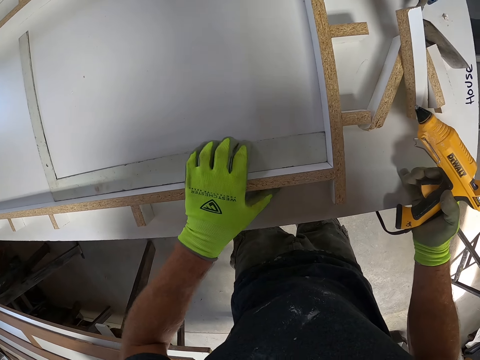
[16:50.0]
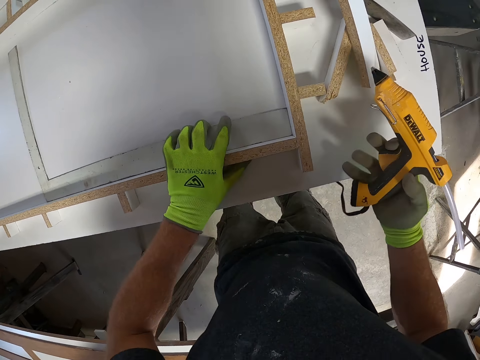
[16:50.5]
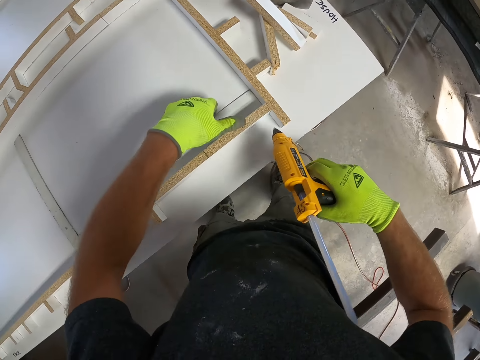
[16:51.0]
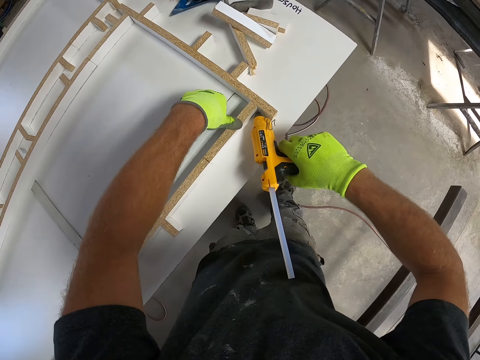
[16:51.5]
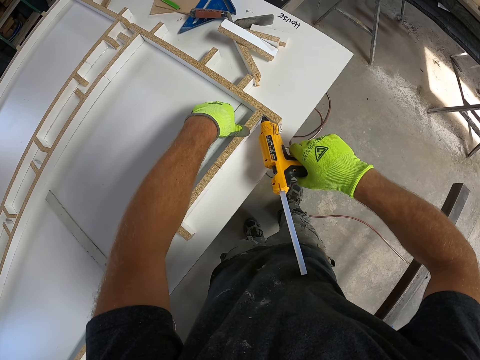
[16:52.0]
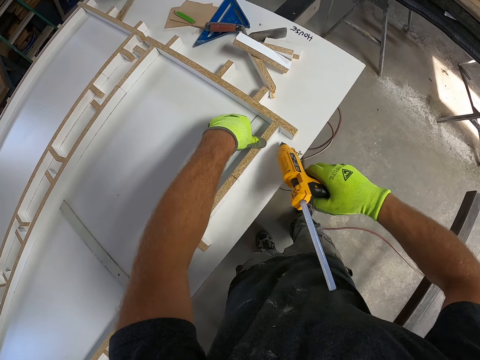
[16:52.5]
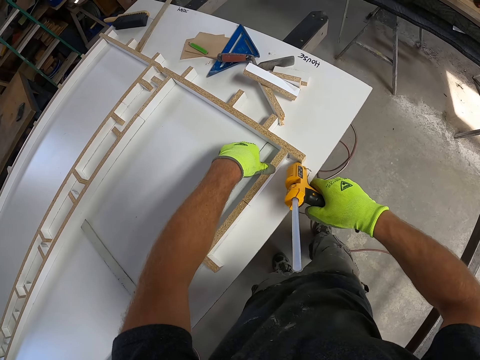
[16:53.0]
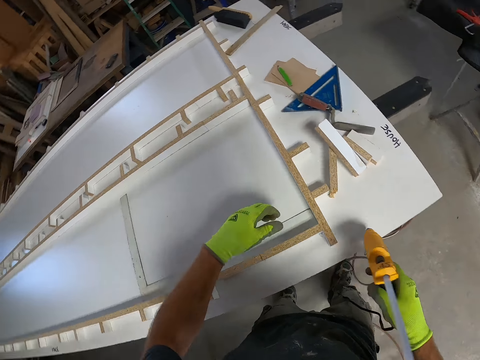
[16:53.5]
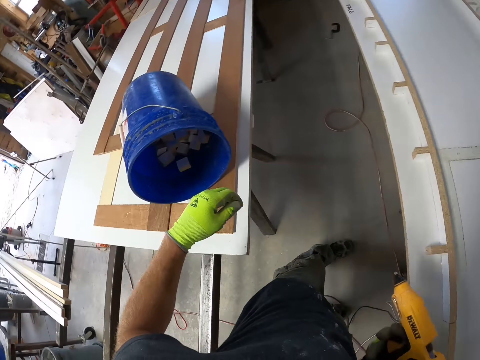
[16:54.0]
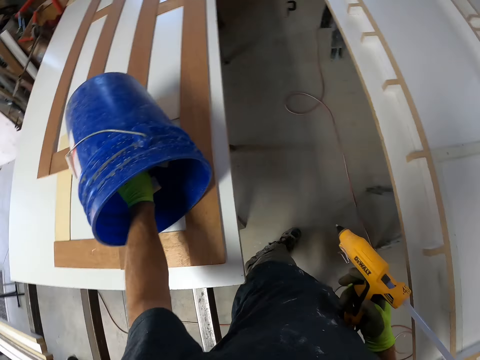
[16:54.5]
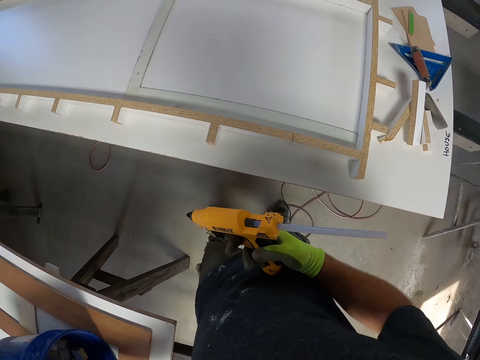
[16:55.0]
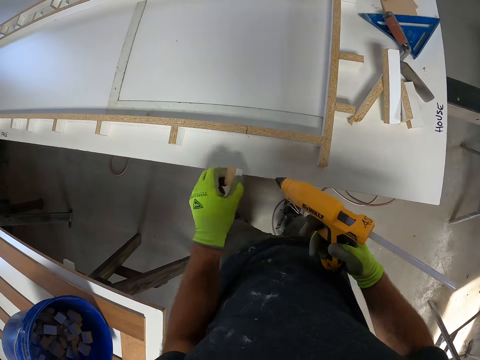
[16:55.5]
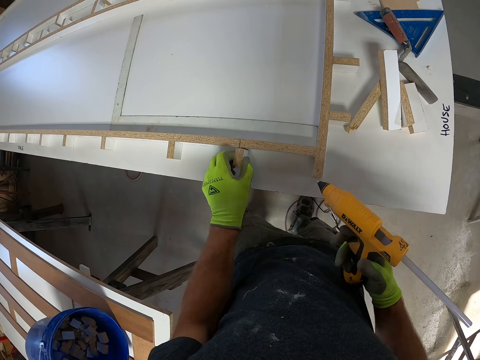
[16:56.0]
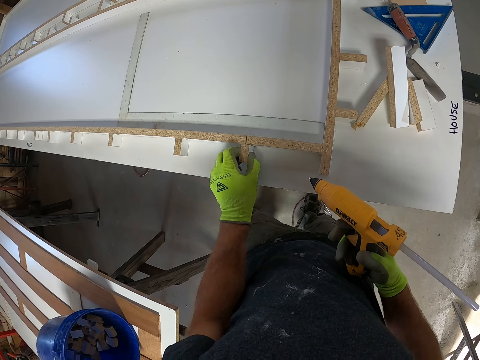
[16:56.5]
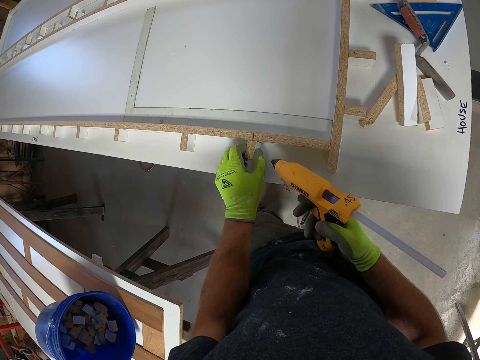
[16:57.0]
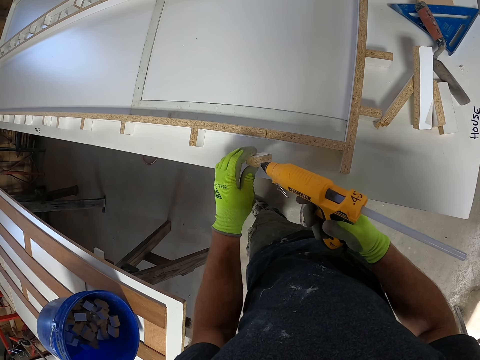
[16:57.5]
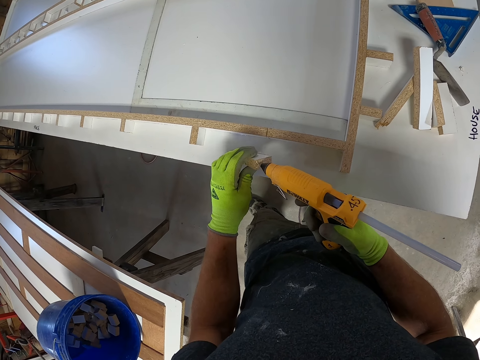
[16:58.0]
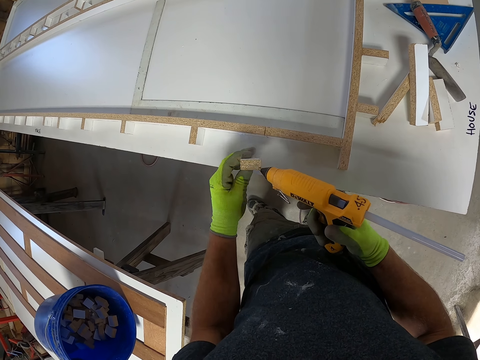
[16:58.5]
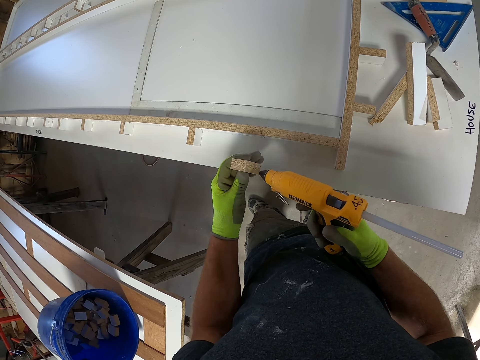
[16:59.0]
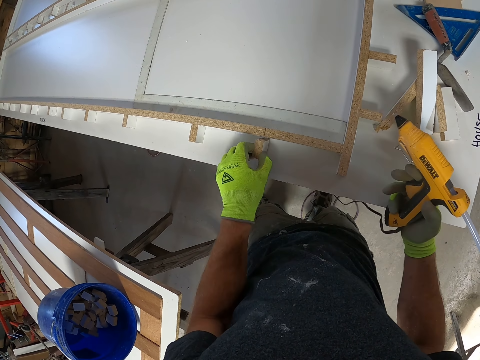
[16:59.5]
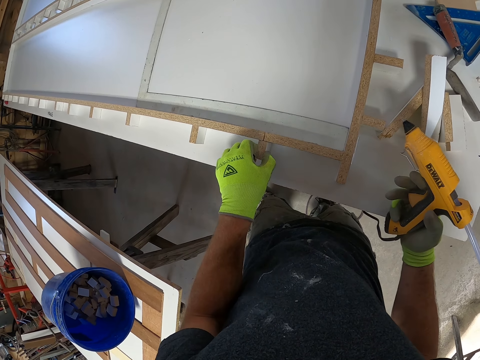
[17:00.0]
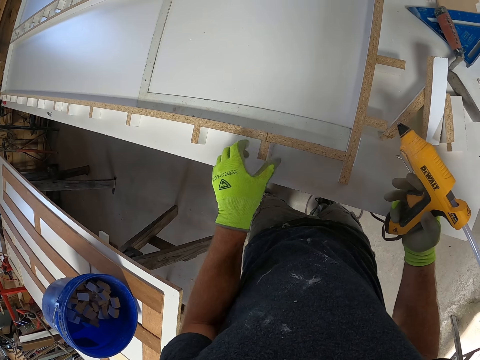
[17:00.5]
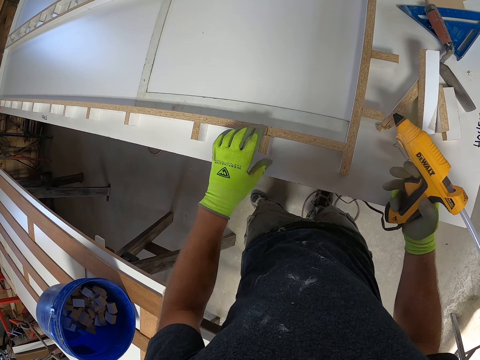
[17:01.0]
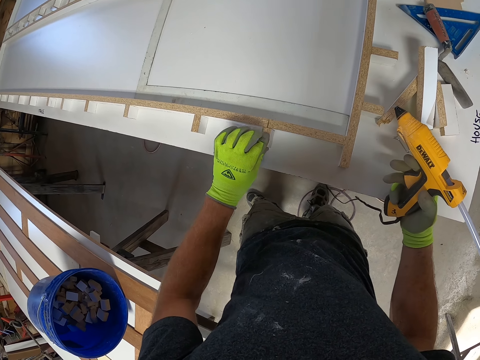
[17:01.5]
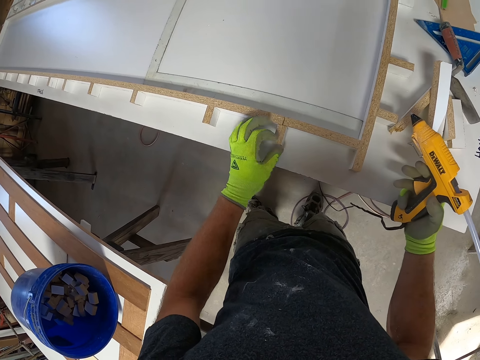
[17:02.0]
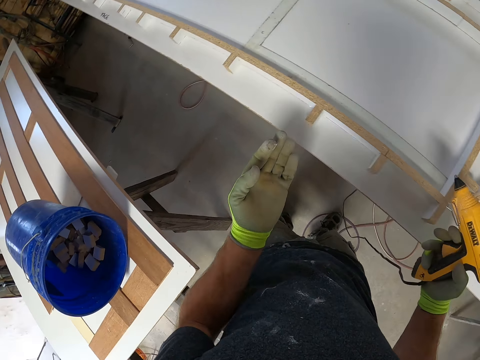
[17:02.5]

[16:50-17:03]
The camera wearer applies glue to the board with the hot glue gun. They move around a garage. They pick up a piece of wood from a bucket. They align the piece of wood on a wood model on a table. They apply glue to the wood with the hot glue gun. They fix the wood to the board. They align the piece of wood on the wood model on the table.

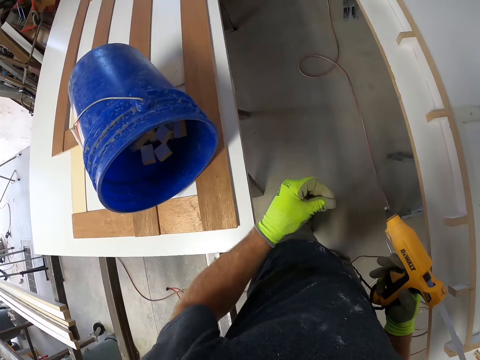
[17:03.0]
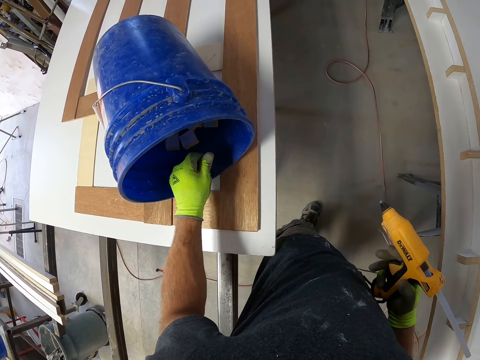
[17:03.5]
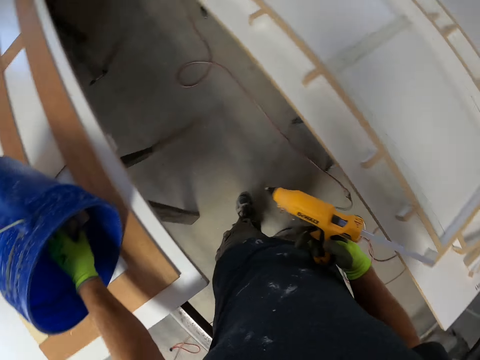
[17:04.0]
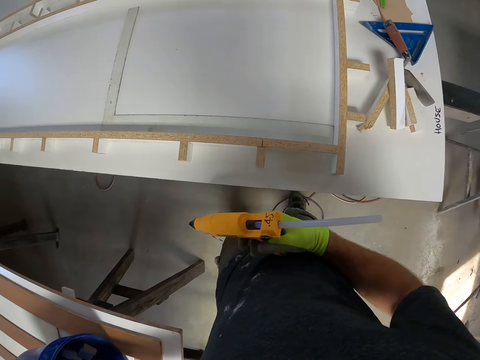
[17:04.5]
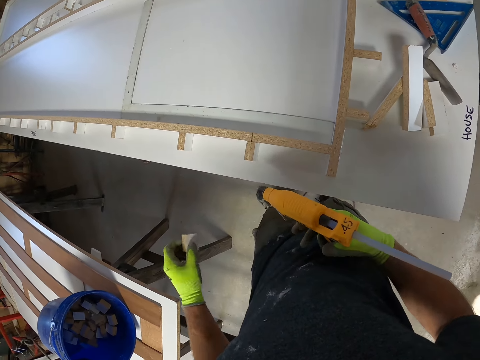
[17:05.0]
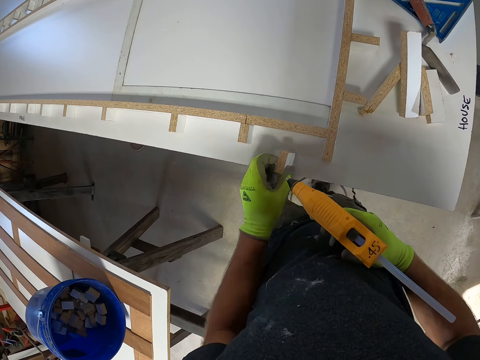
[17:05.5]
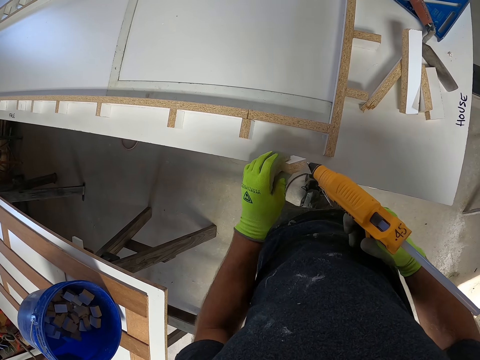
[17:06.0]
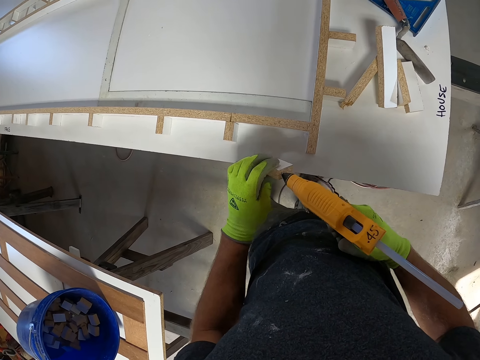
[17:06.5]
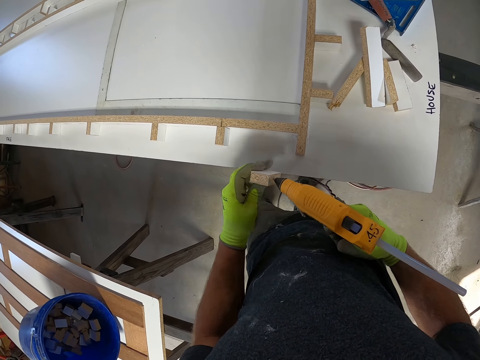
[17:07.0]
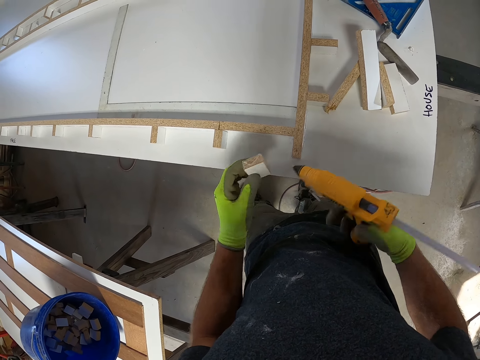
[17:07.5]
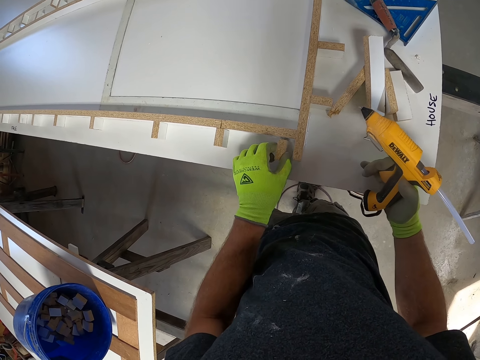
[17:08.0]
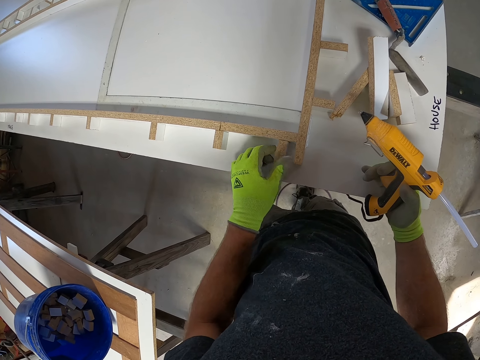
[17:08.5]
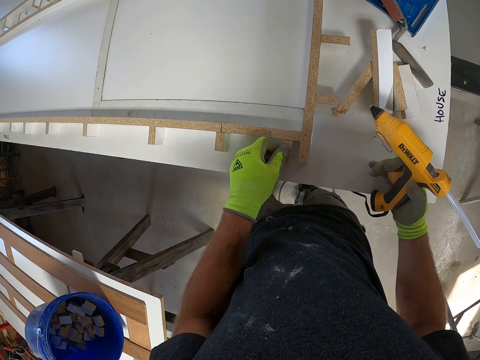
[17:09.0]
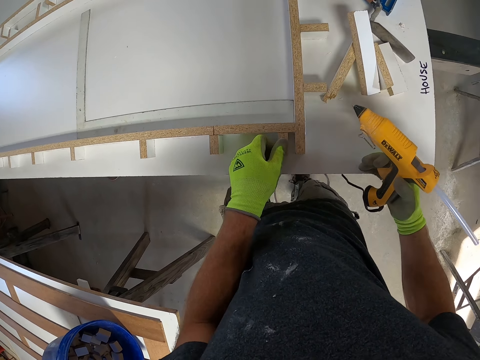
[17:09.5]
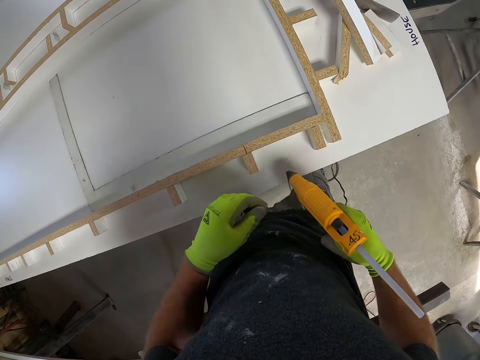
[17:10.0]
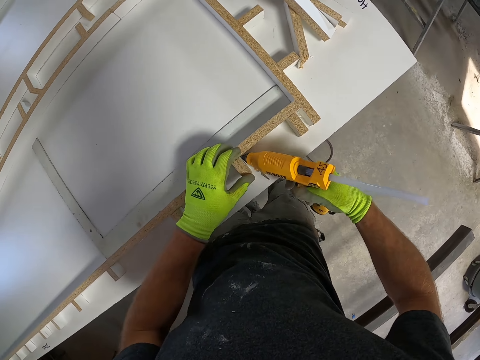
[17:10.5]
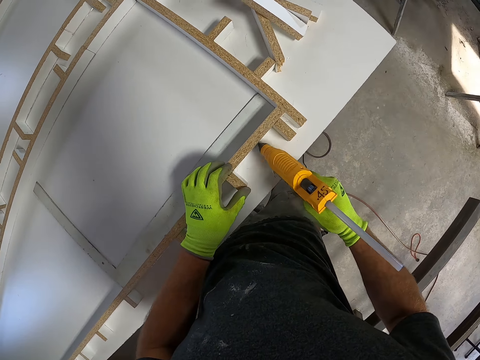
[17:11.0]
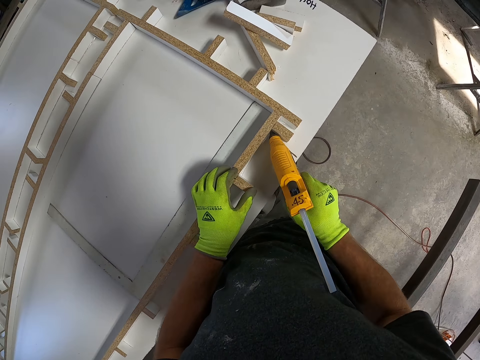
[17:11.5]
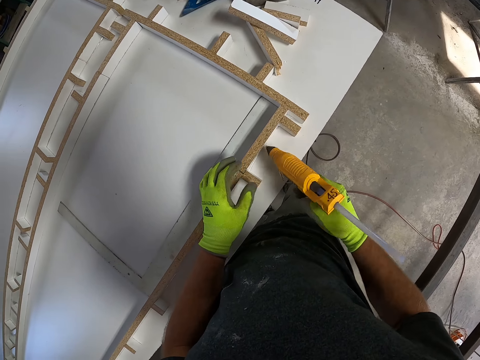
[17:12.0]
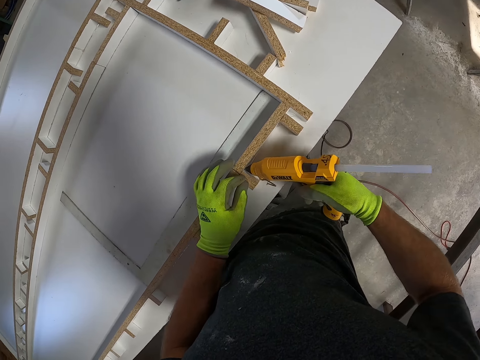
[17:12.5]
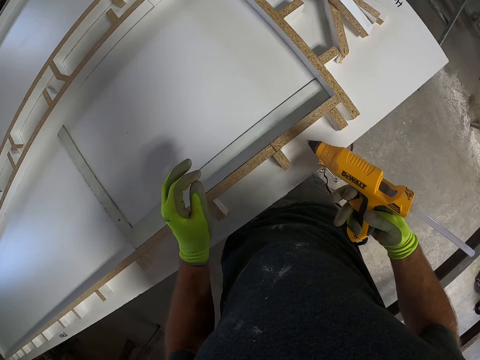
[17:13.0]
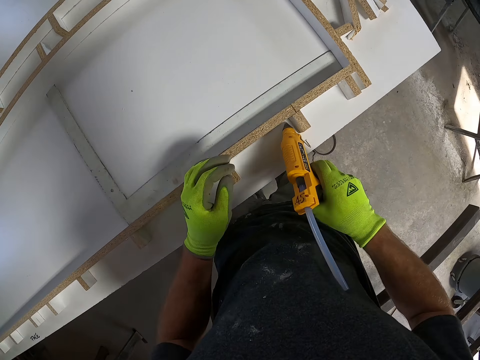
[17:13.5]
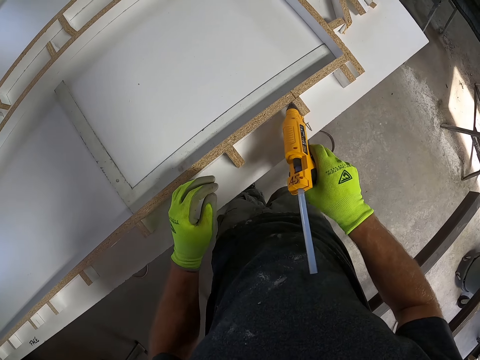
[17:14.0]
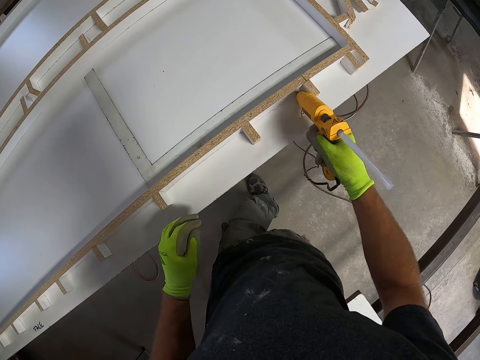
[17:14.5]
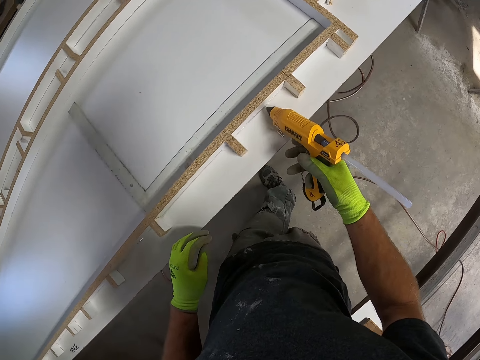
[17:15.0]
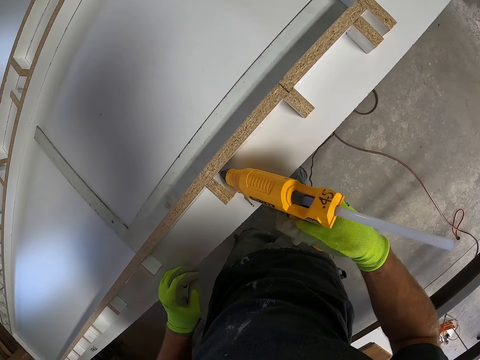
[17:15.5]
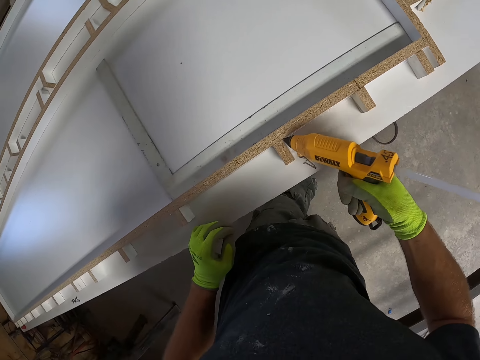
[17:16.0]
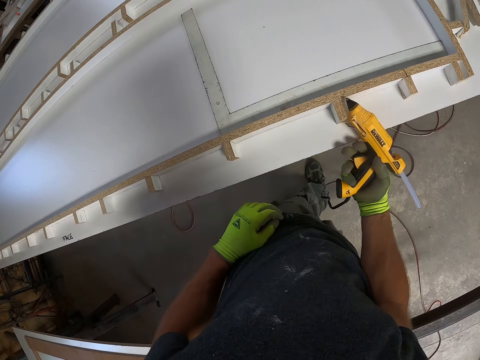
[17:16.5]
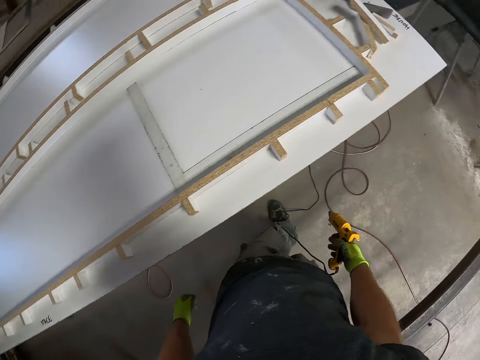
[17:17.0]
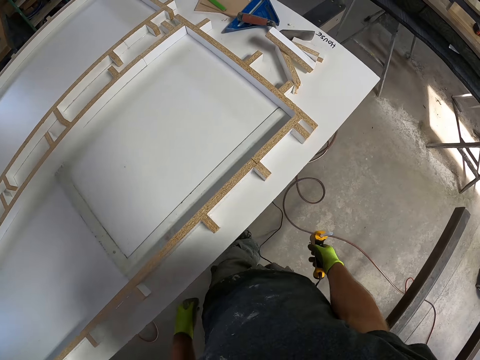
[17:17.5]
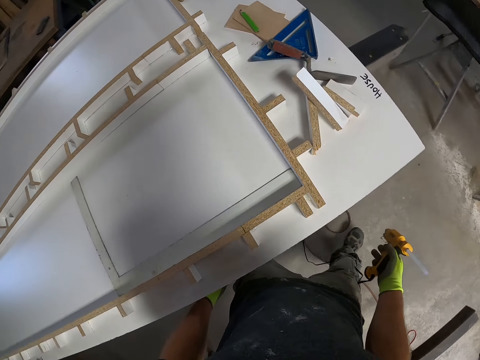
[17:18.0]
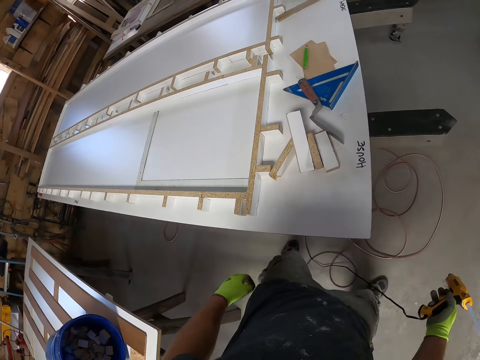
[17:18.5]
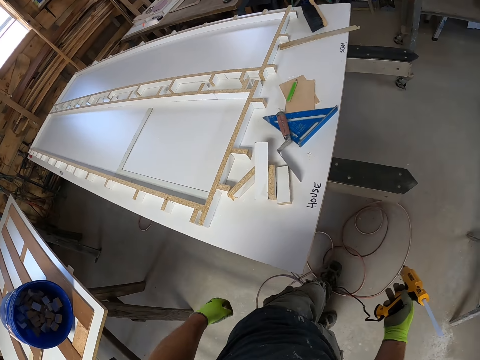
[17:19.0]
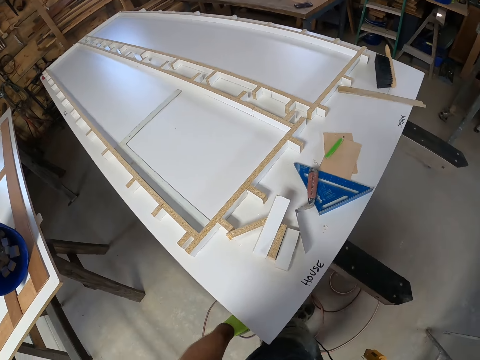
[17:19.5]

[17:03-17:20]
The camera wearer moves around a garage. They pick up a piece of wood from a bucket. They apply glue to the wood with the hot glue gun. They align the wood on a wood model on a table. They fix the wood to the board. They apply glue to the board with the hot glue gun. They walk around the garage.
